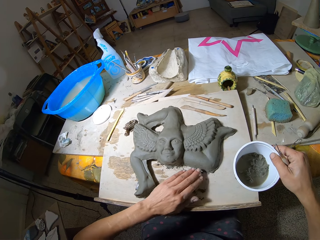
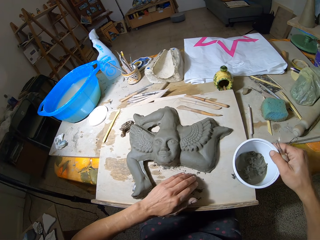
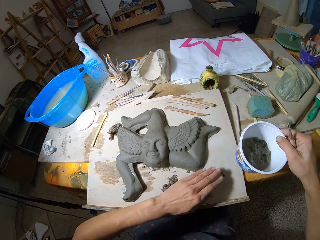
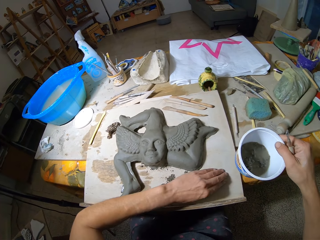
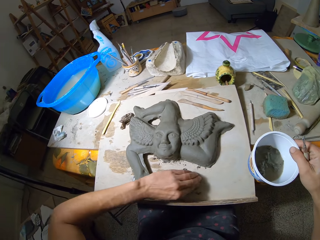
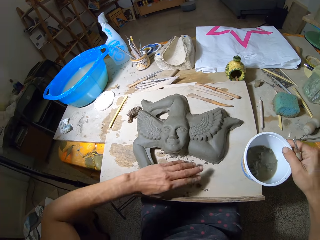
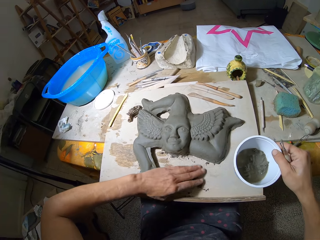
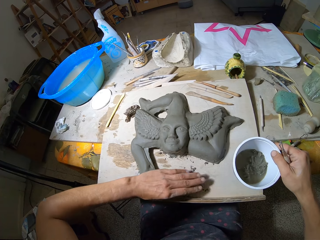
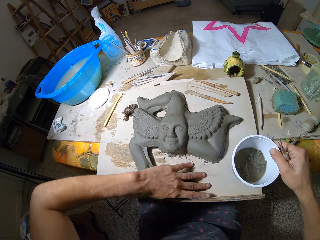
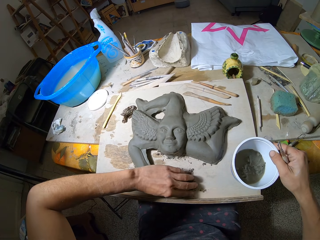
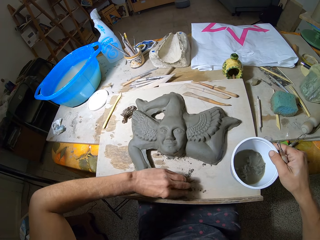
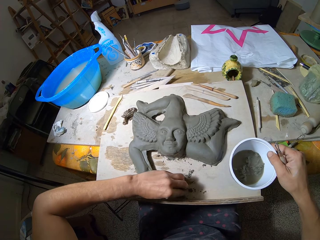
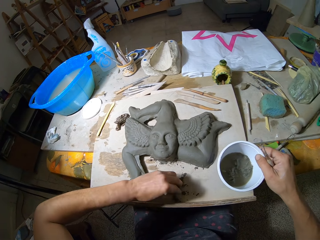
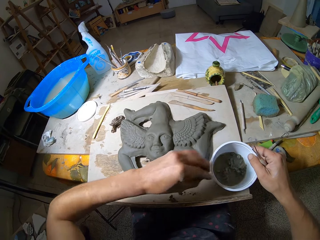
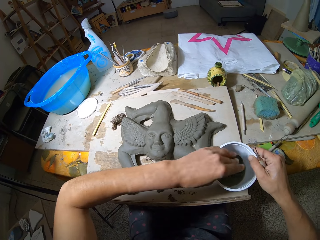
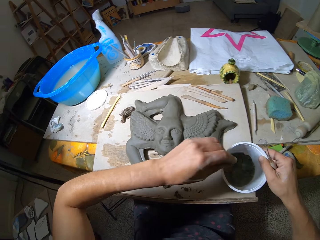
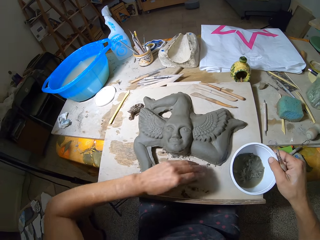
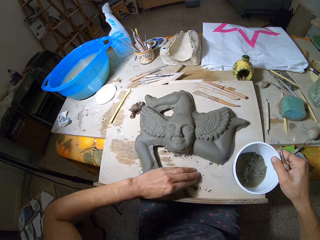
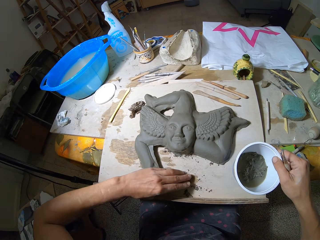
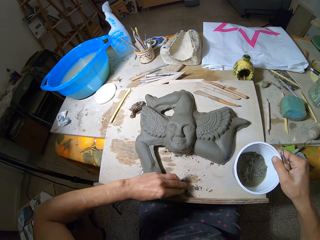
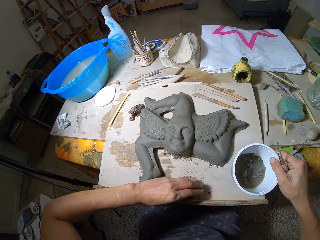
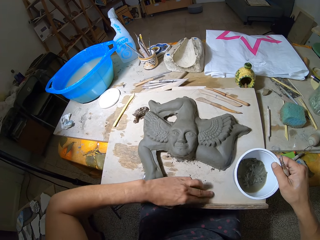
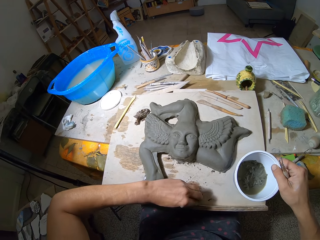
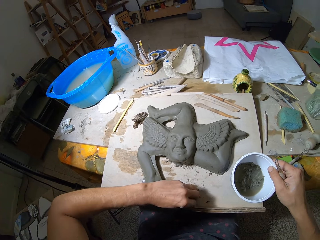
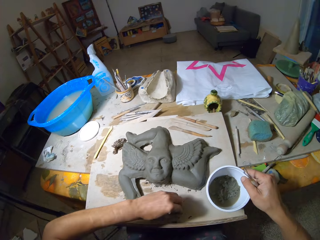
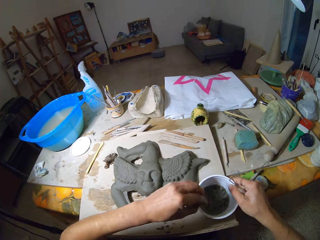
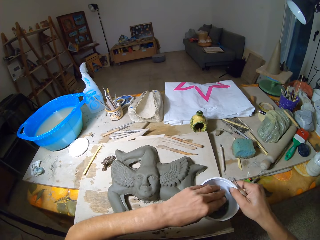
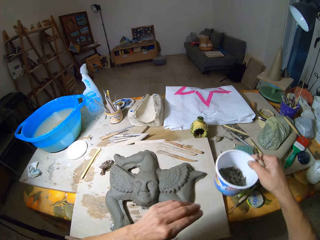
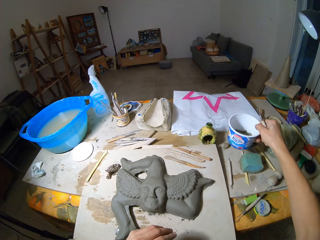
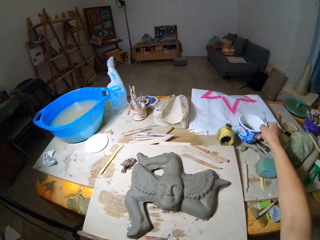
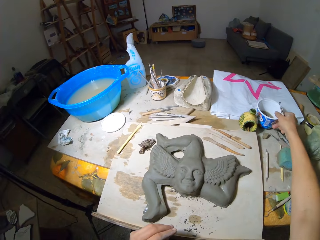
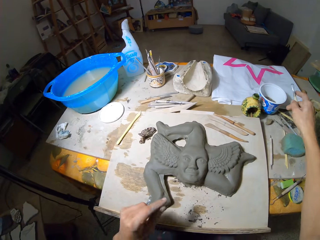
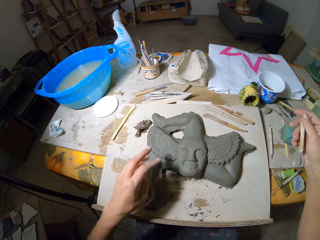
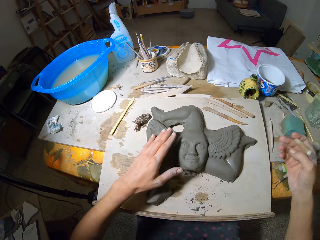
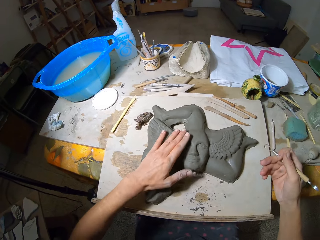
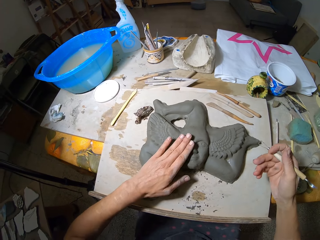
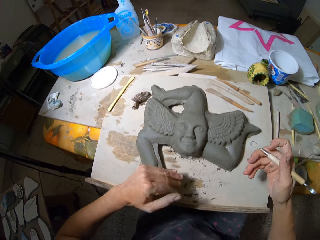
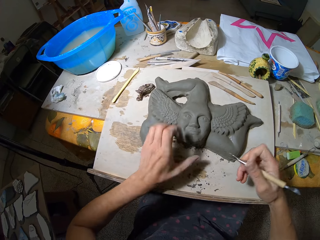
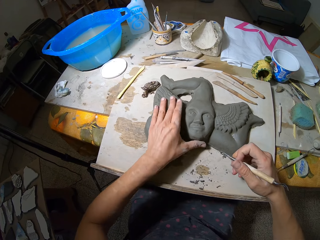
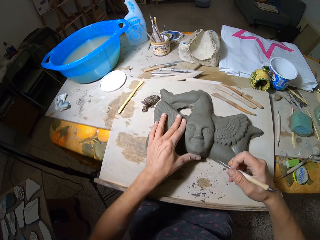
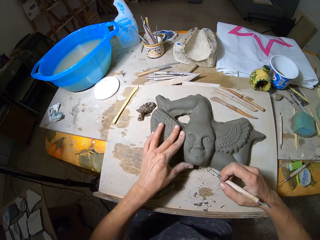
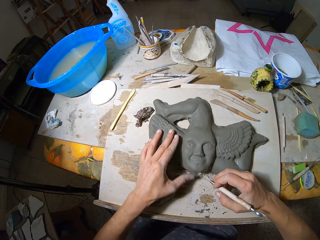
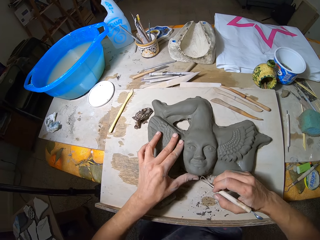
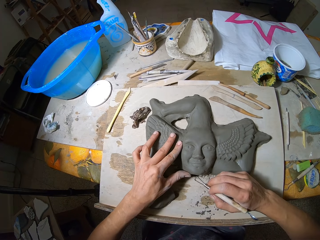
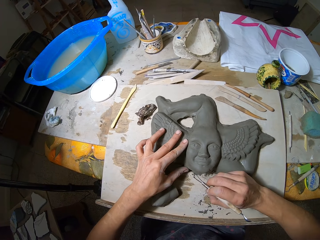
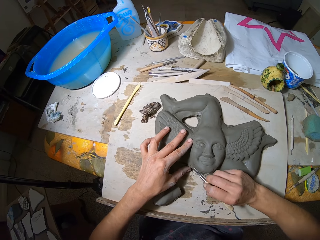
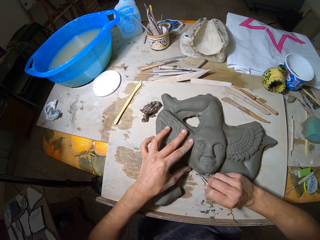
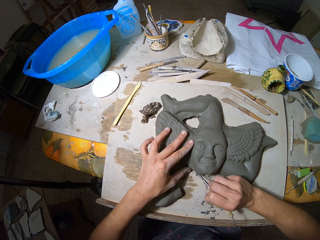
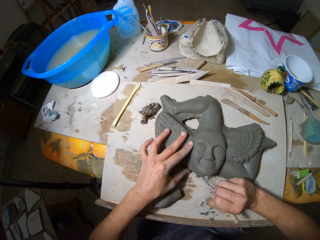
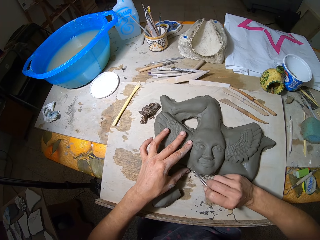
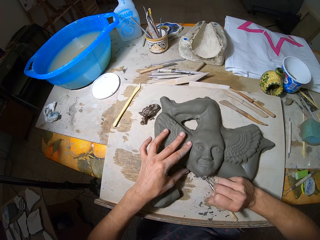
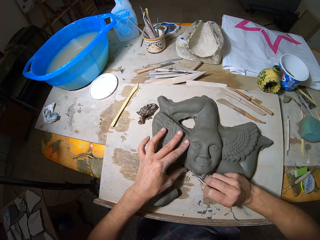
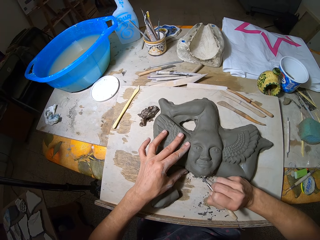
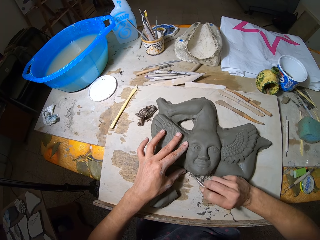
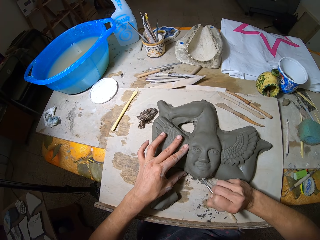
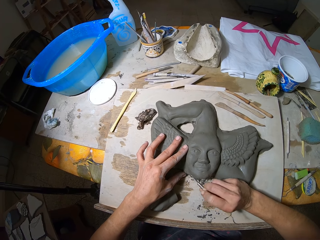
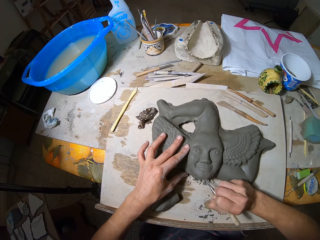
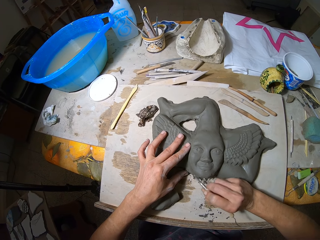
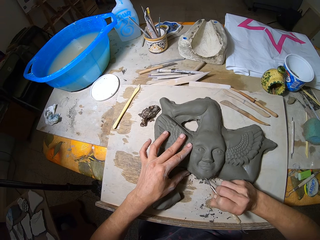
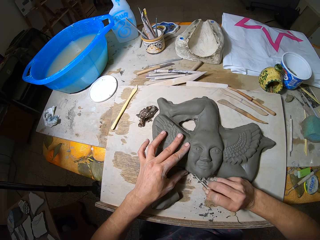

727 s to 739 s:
The camera wearer picks the pieces of clay from the table with his left hand. He places the pieces of clay in the cup of clay with his left hand. He gathers some pieces of clay on the table with his left hand. He picks the pieces of clay from the table with his left hand. He places the pieces of clay in the cup of clay with his left hand. He drops the cup of clay on the table with his right hand. He wipes the sculpture on the table with his left hand. He sculpts the sculpture with the sculpting tool in his right hand. He cuts the sculpture.

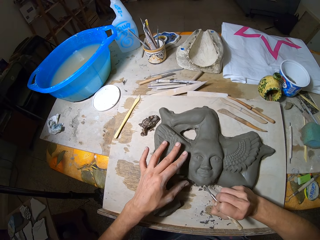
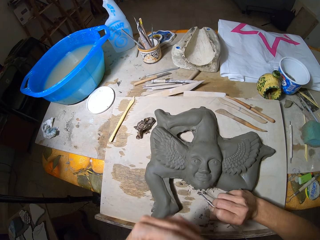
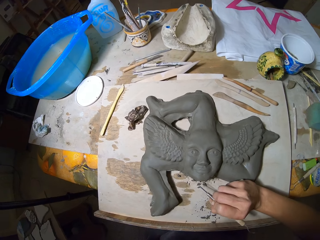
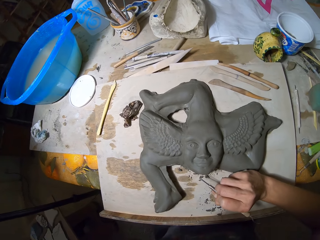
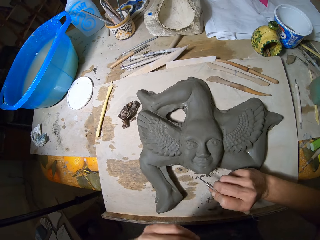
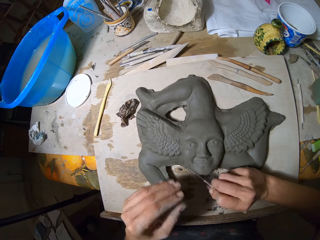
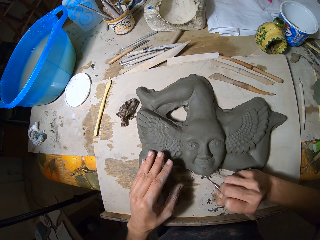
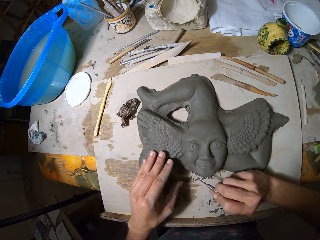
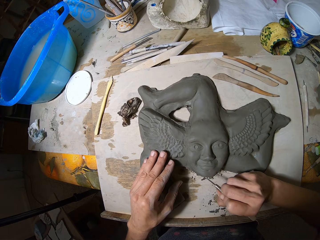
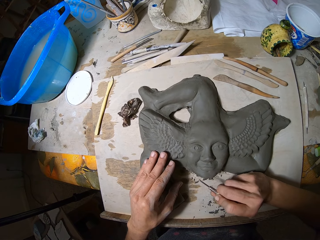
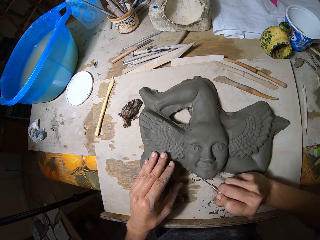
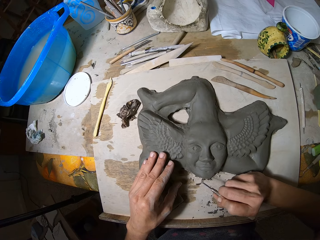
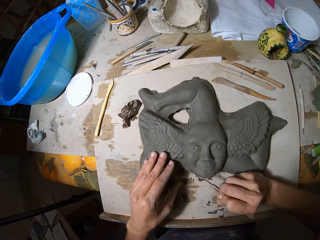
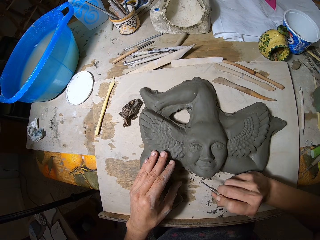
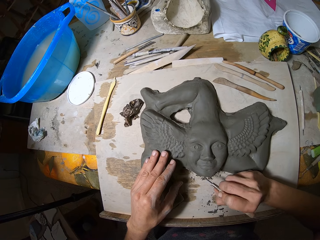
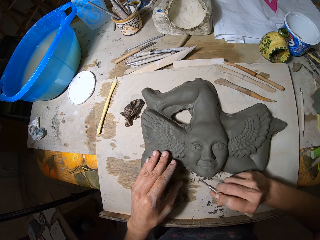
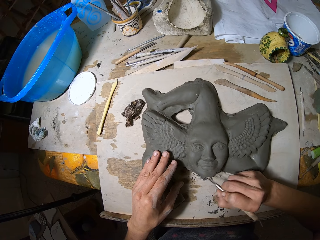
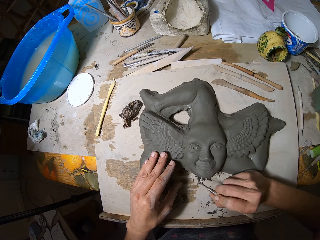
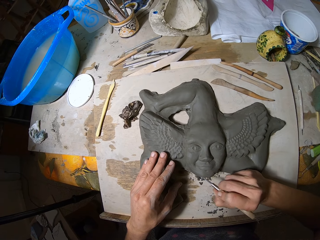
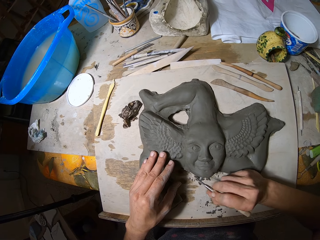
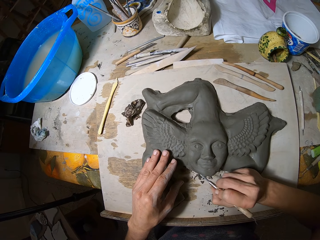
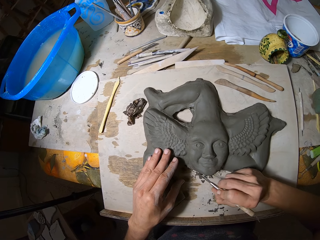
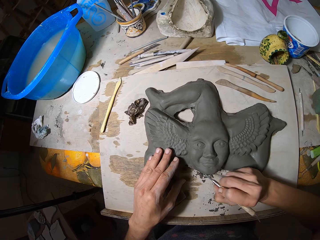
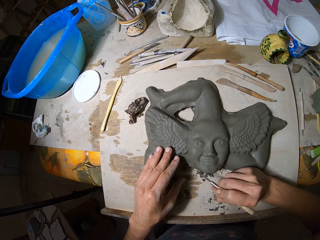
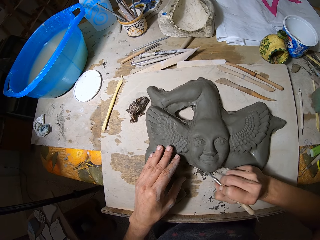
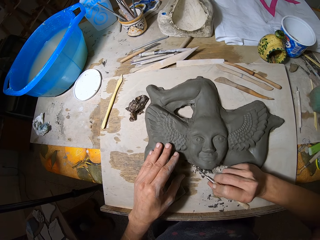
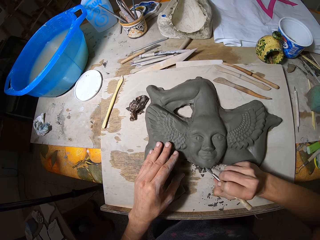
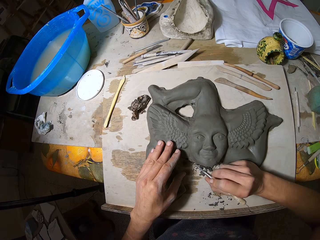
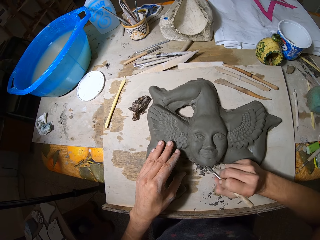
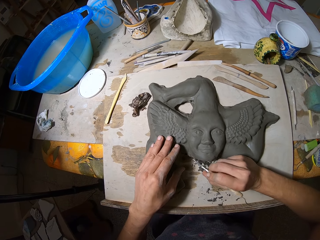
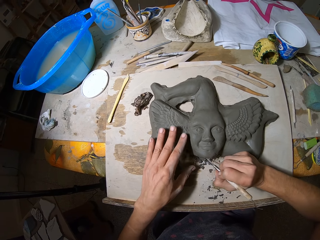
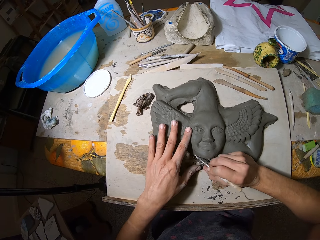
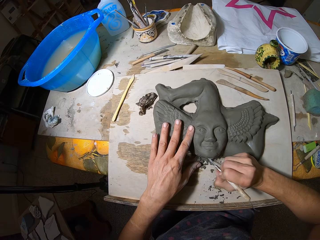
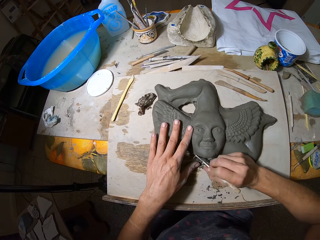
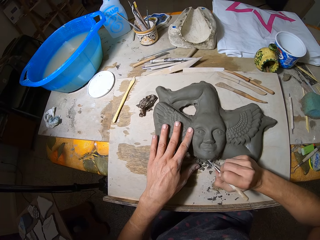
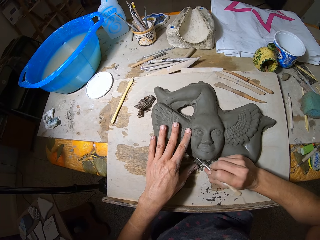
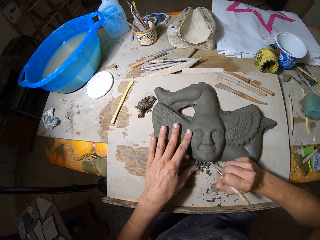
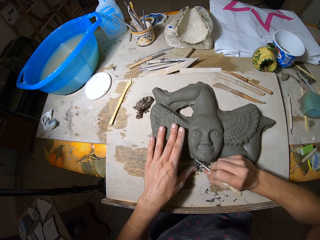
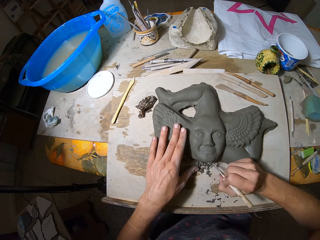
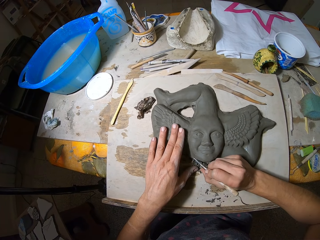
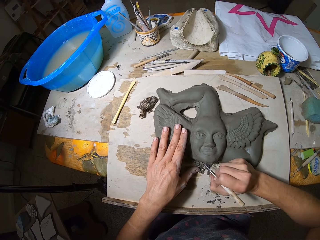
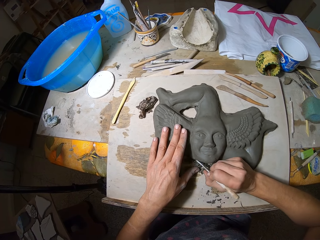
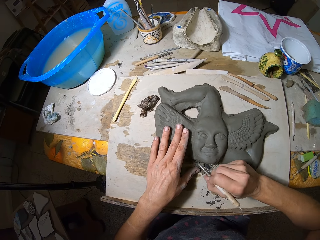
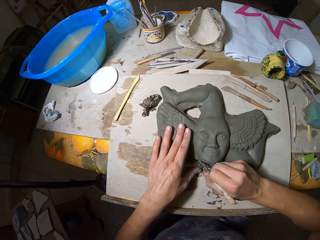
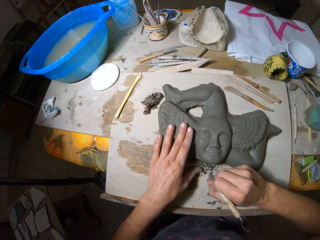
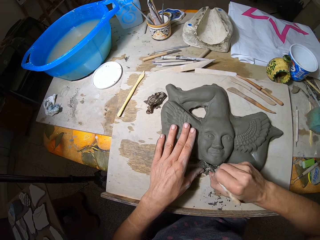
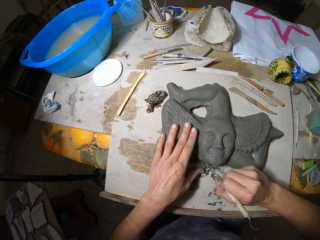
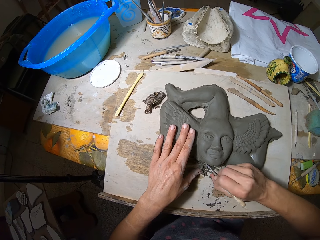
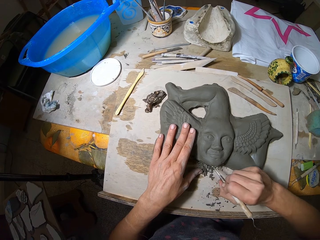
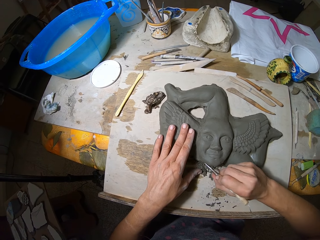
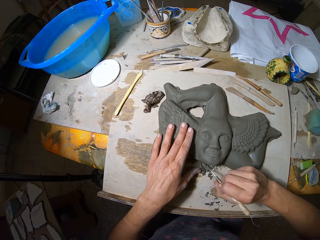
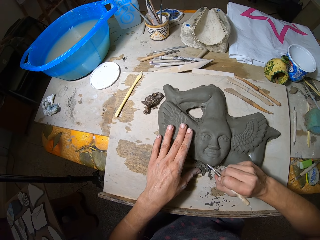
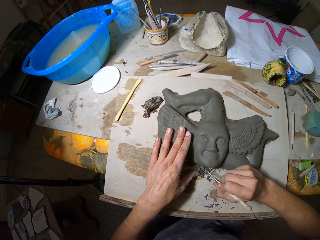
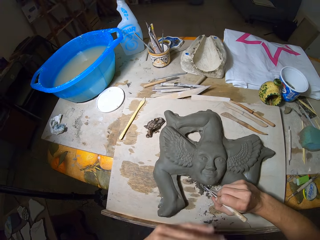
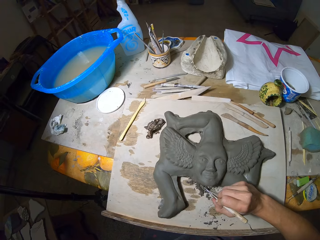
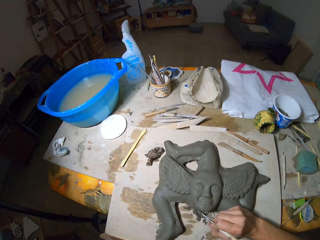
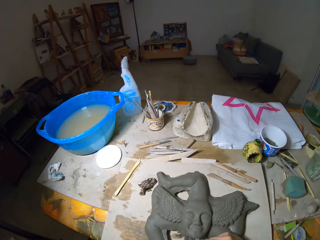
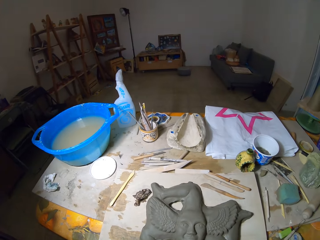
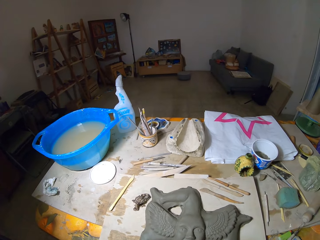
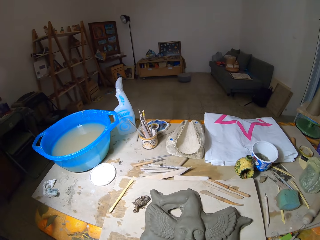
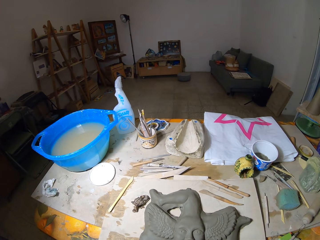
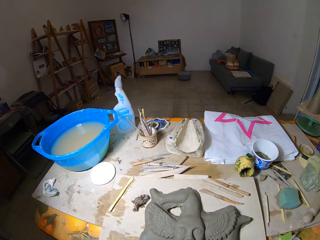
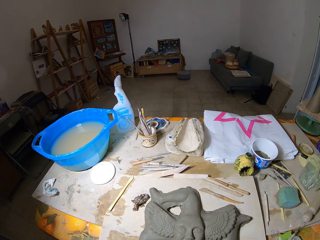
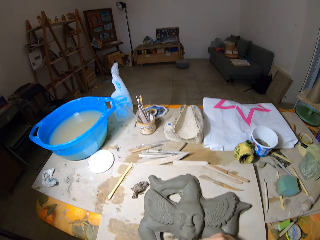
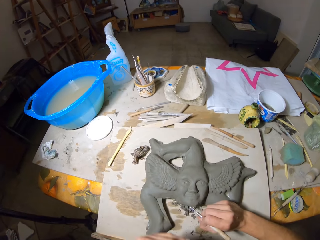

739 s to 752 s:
The camera wearer touches his face. He cuts the sculpture. He touches his face.
